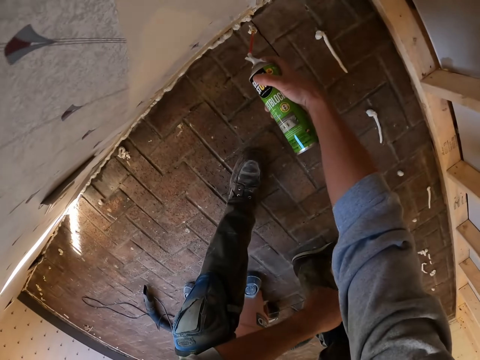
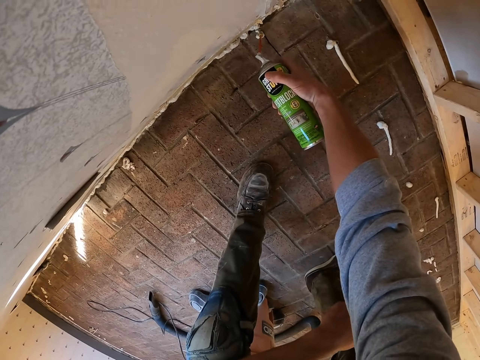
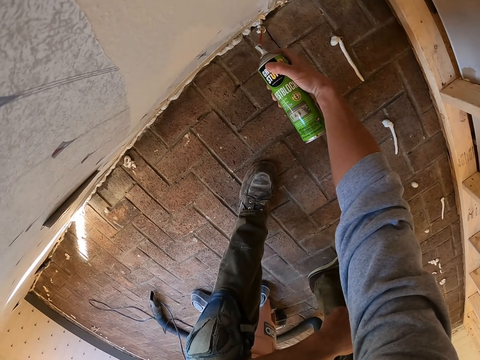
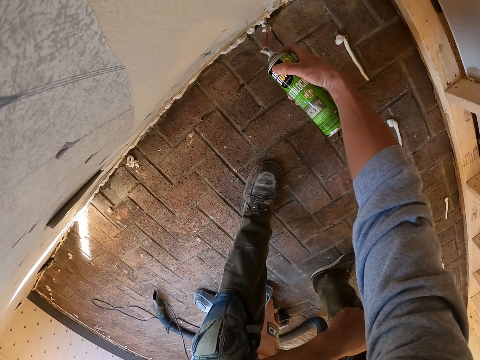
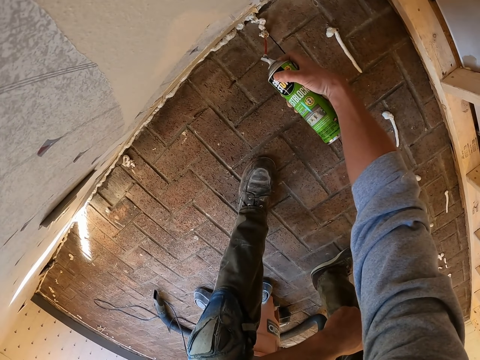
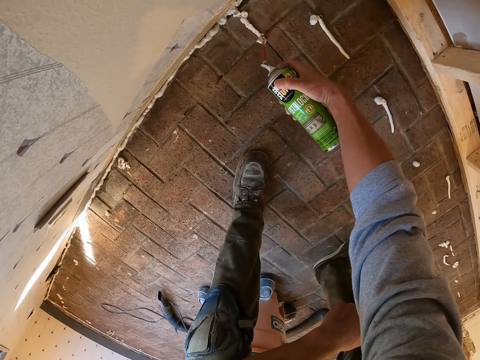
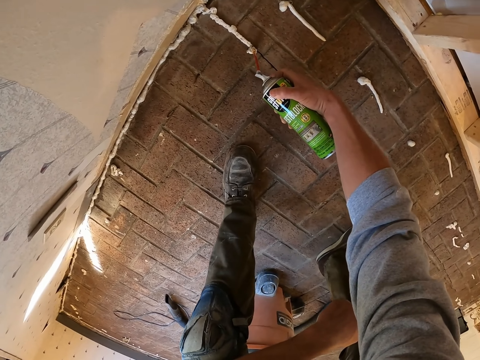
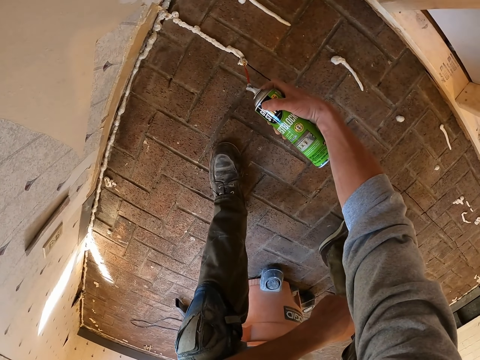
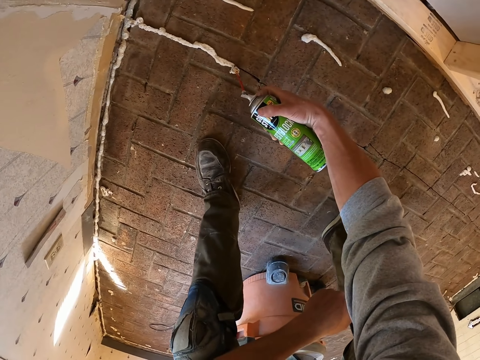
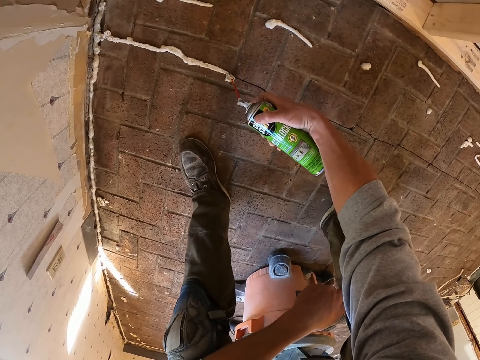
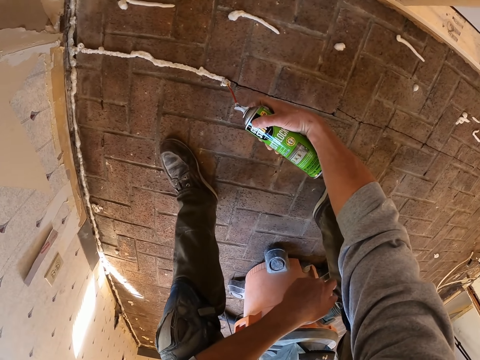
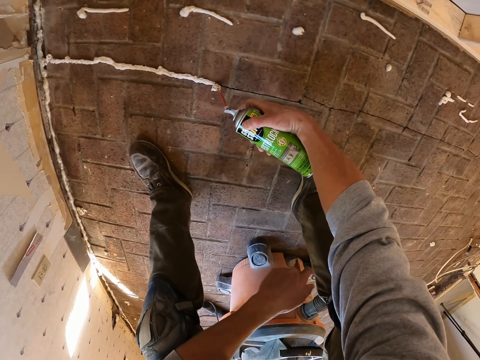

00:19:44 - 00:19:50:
The camera wearer sprays glue on the floor.

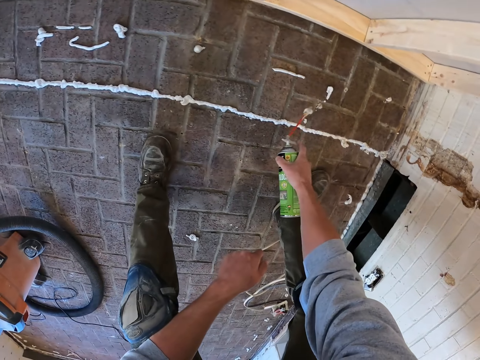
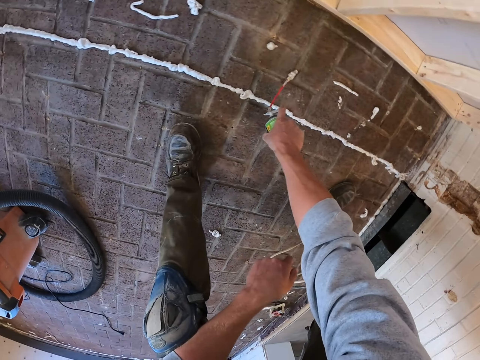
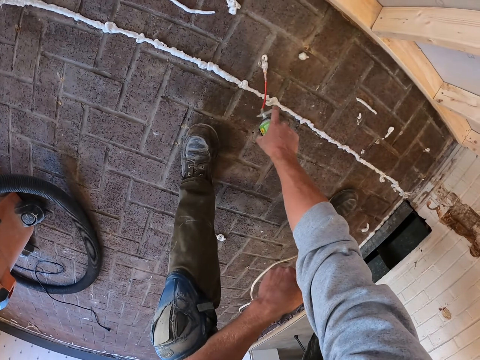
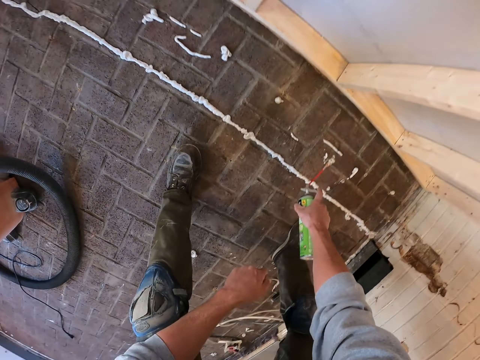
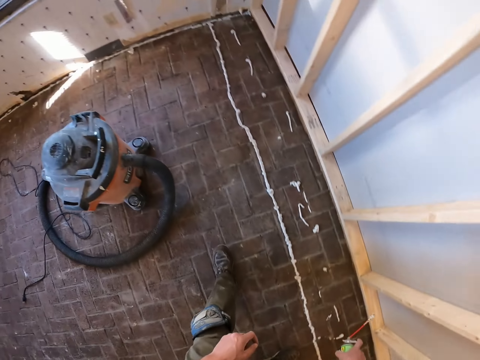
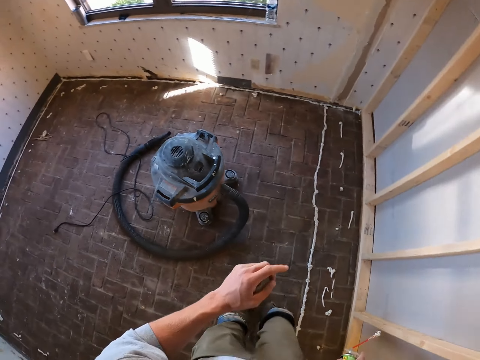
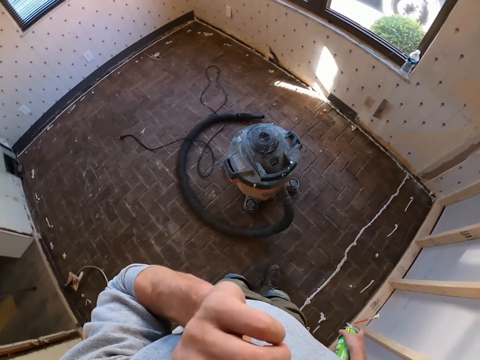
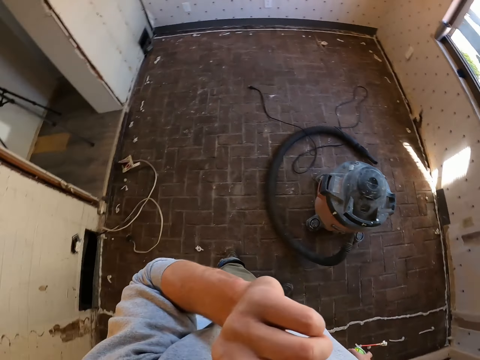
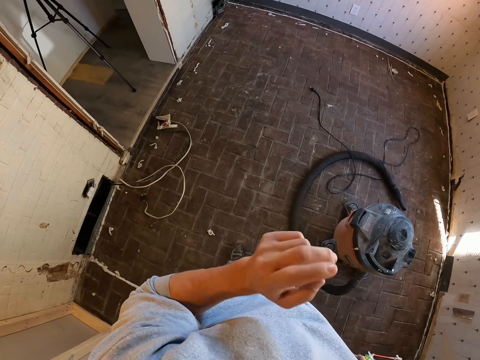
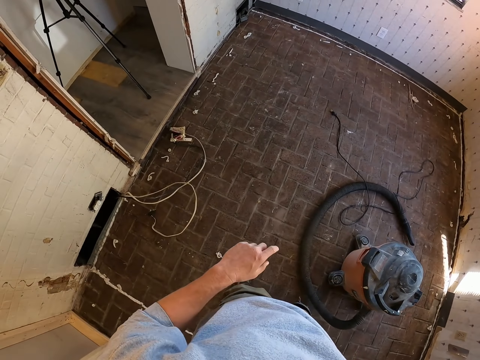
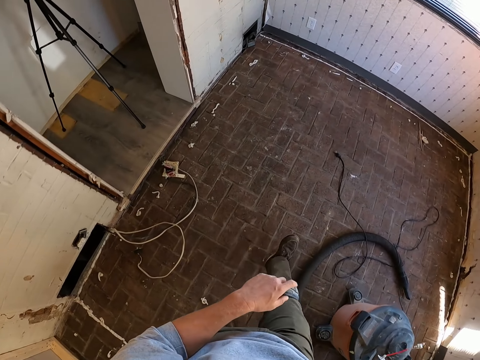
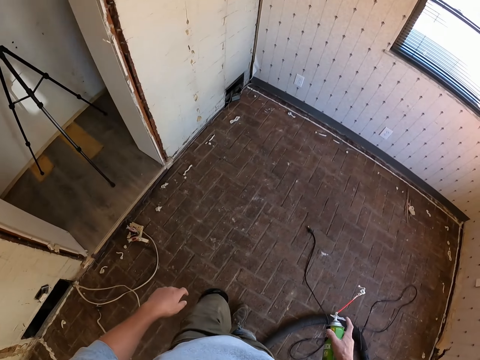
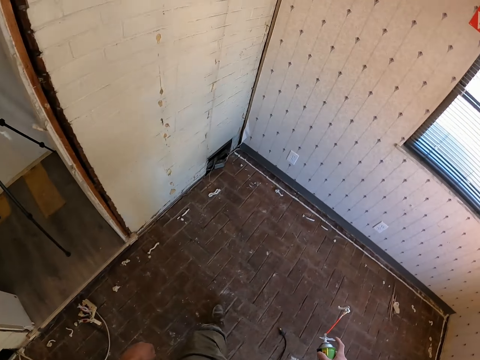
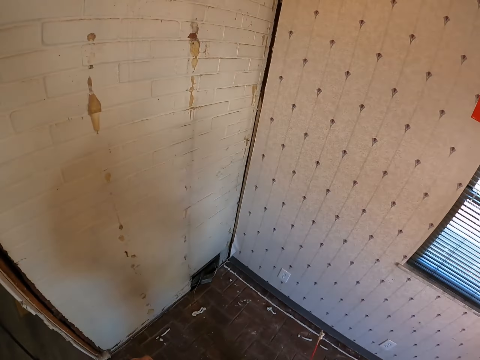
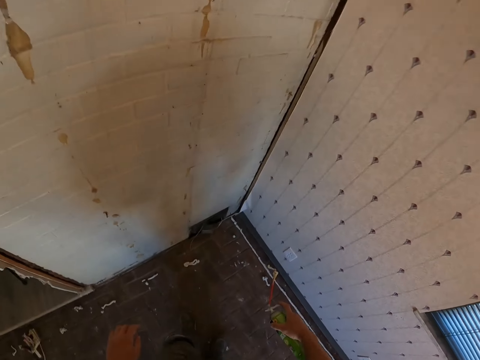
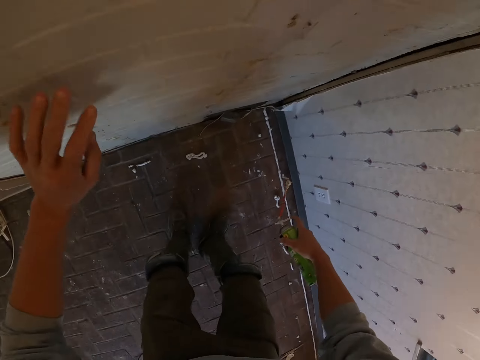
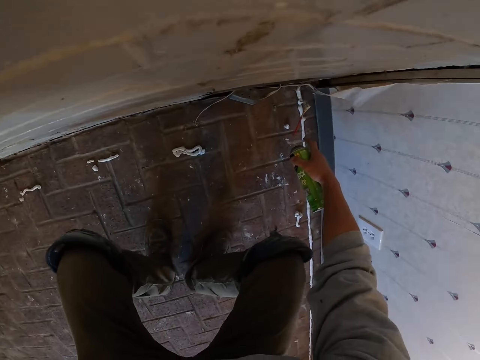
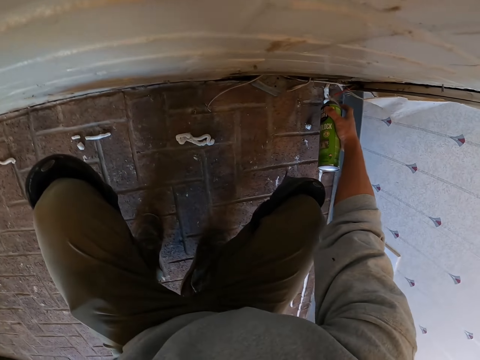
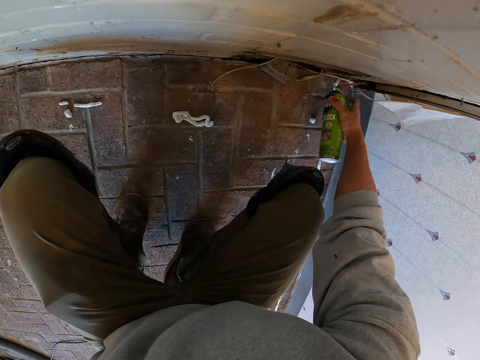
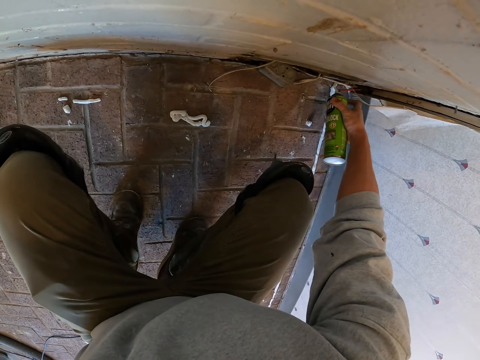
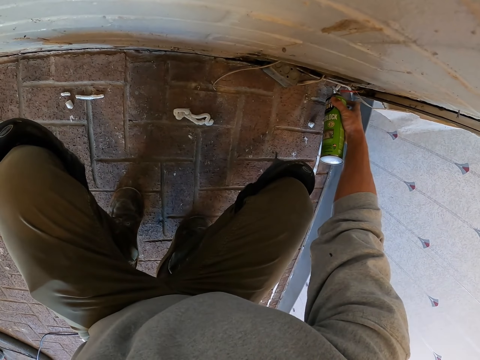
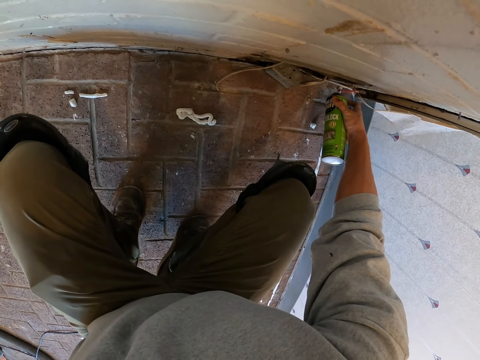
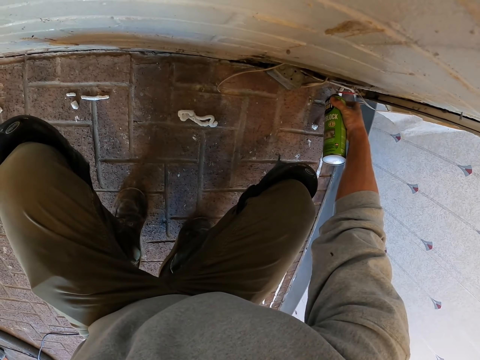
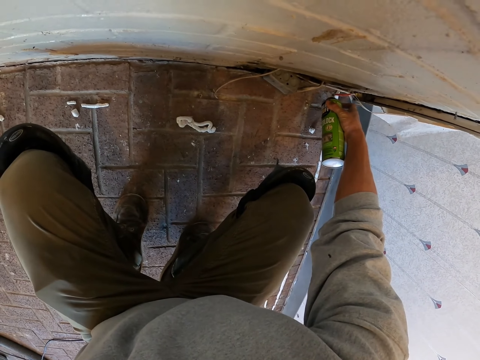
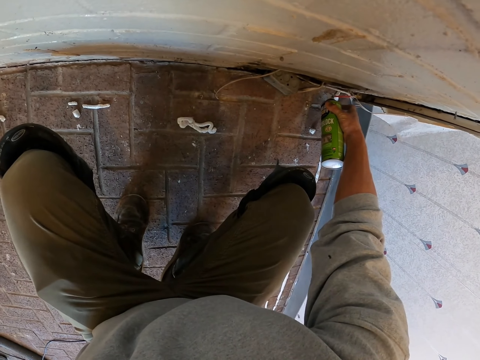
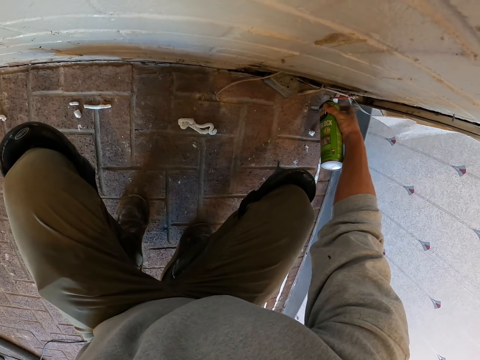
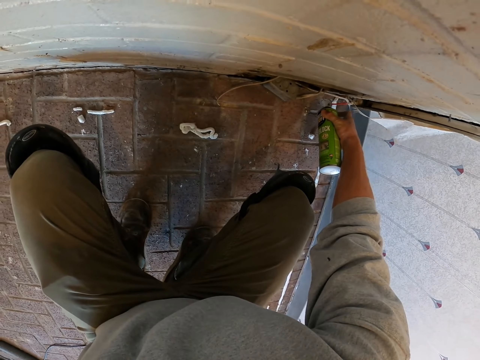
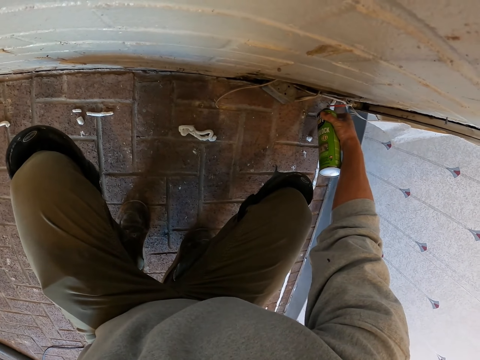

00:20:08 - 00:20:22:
The camera wearer holds the glue bottle. They lift the hand. They walk toward the wall. They put the hand on the wall. They apply the glue on the floor.

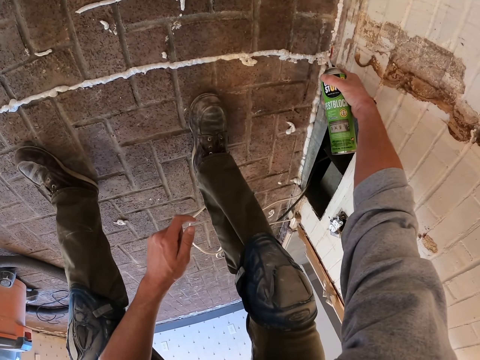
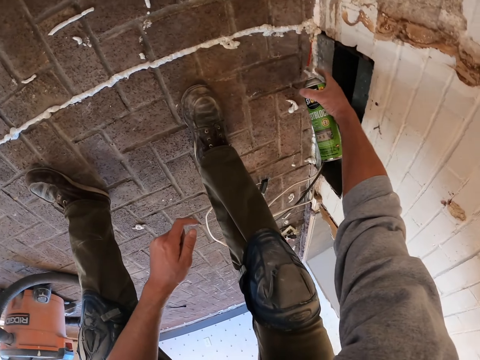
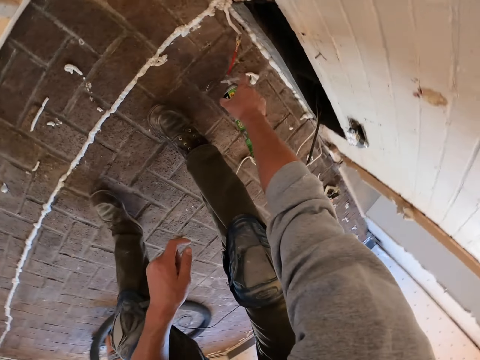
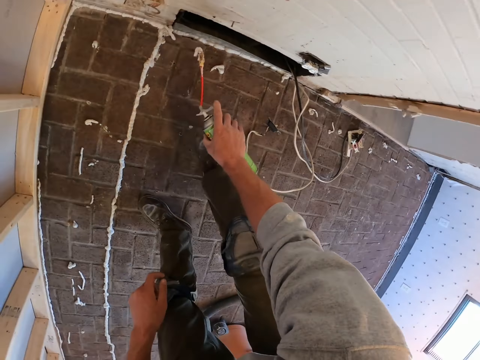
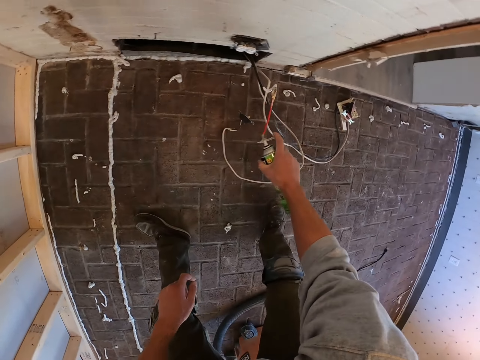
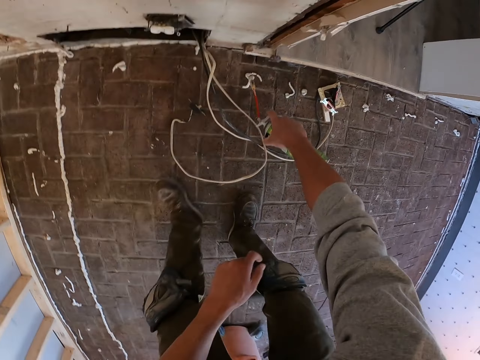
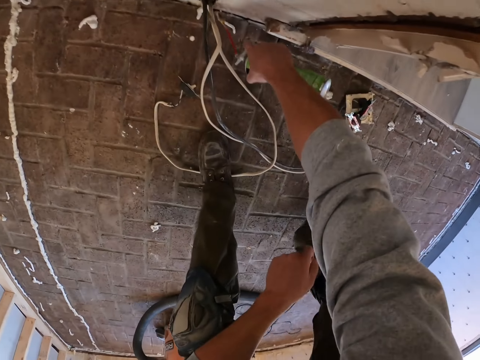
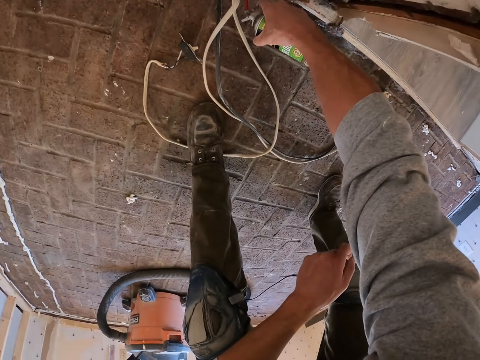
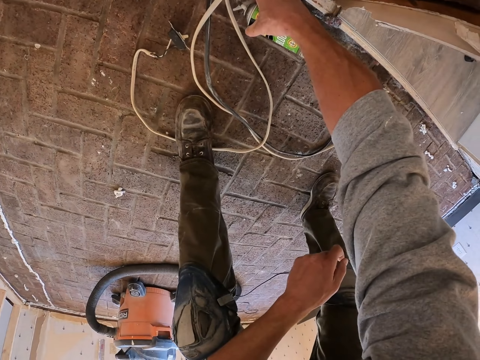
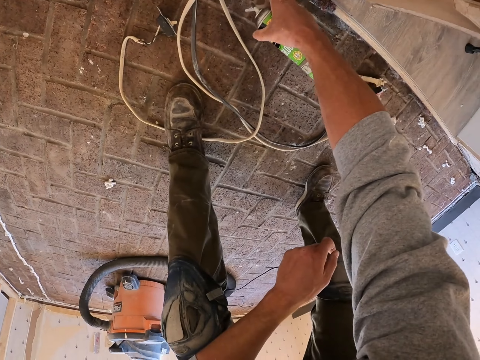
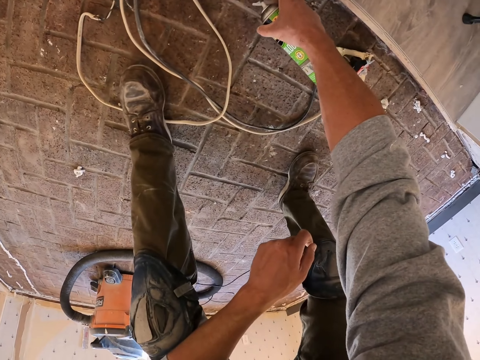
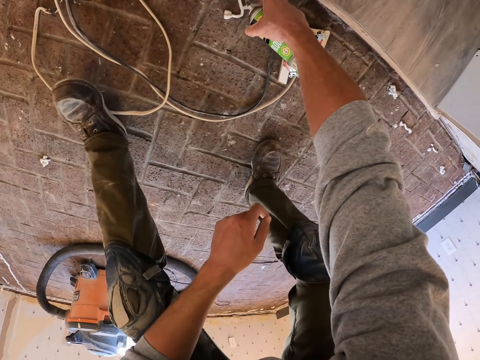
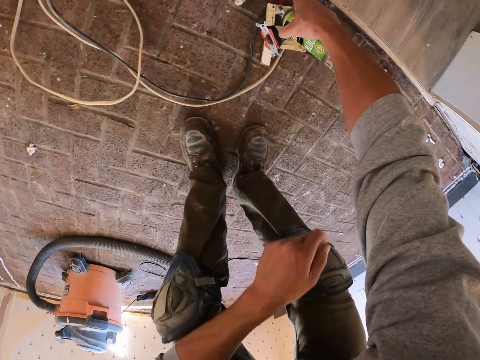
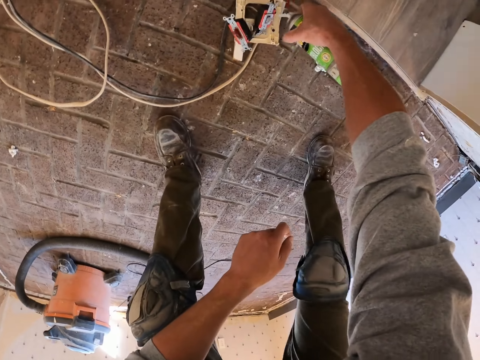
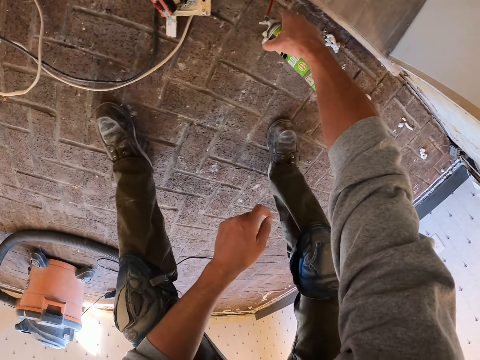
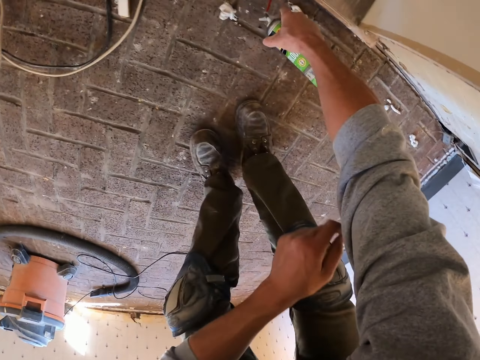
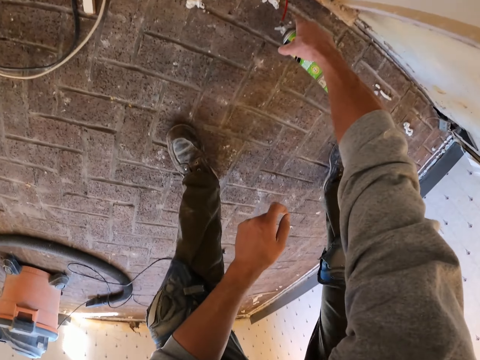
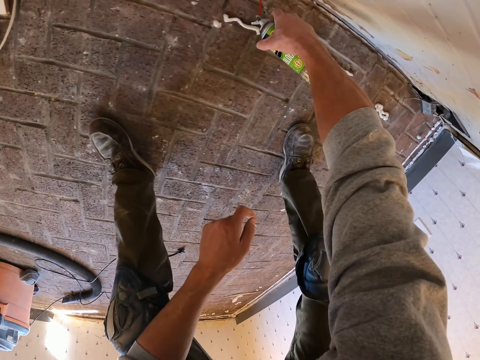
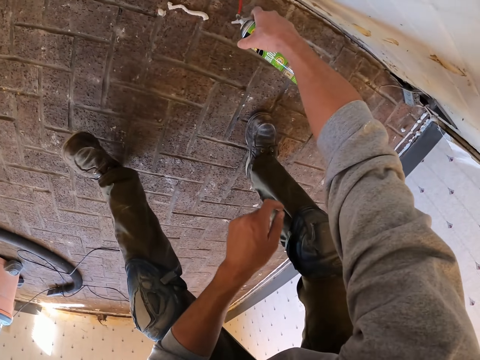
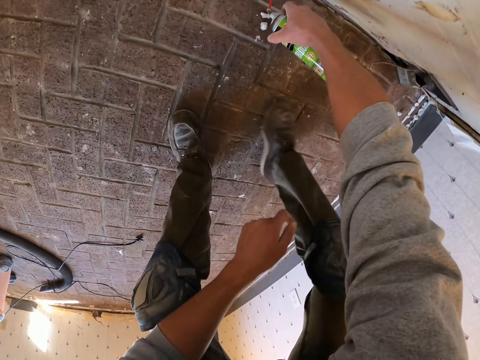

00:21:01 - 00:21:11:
The camera wearer holds the glue bottle. They spray glue on the floor.
